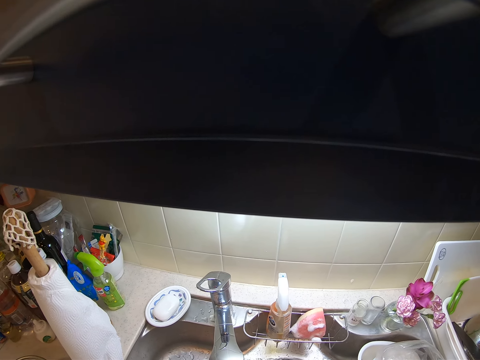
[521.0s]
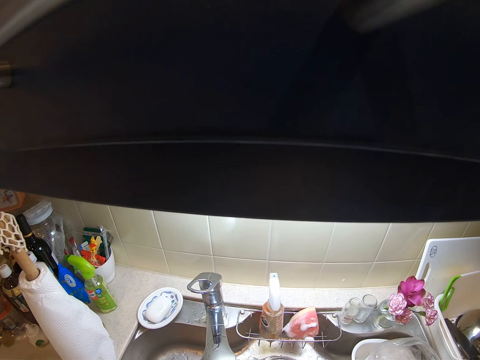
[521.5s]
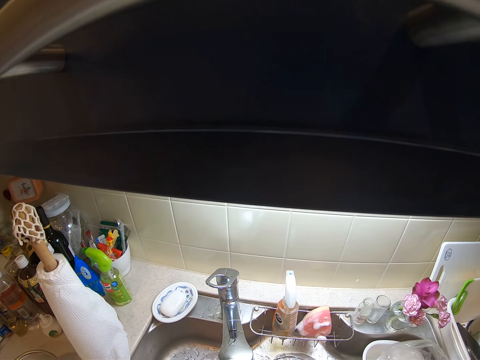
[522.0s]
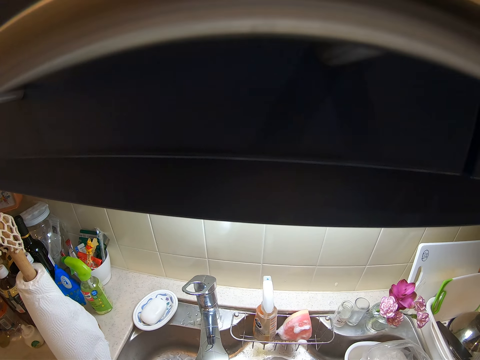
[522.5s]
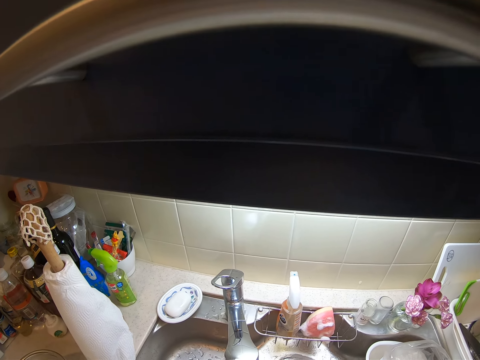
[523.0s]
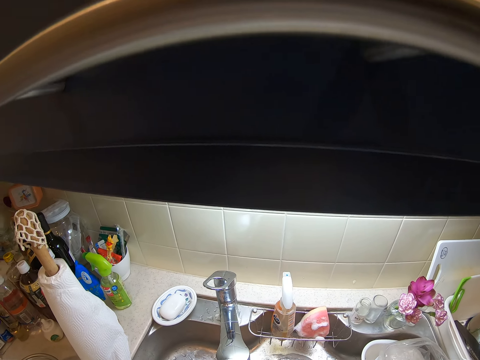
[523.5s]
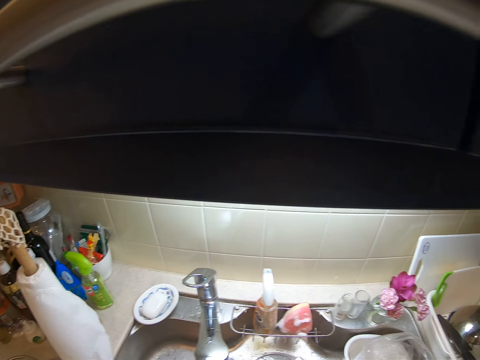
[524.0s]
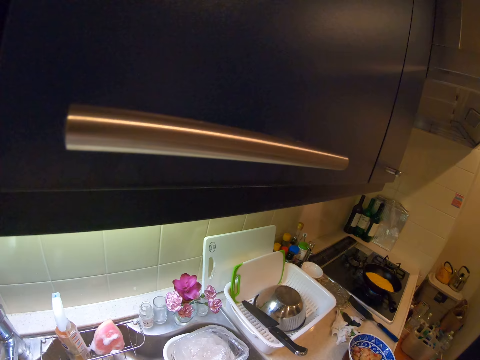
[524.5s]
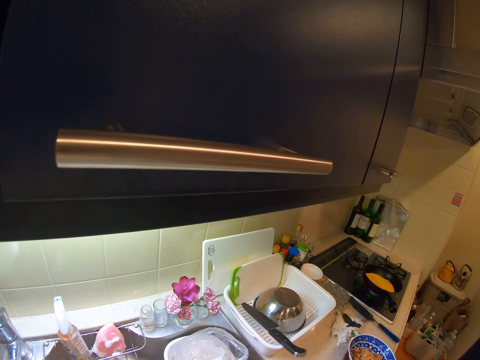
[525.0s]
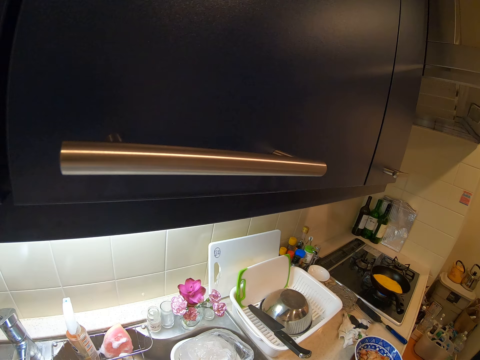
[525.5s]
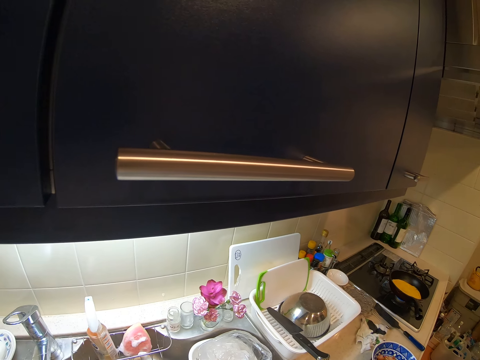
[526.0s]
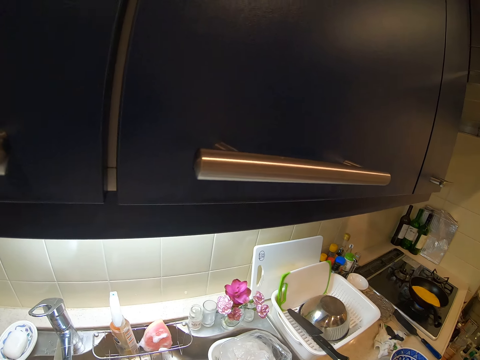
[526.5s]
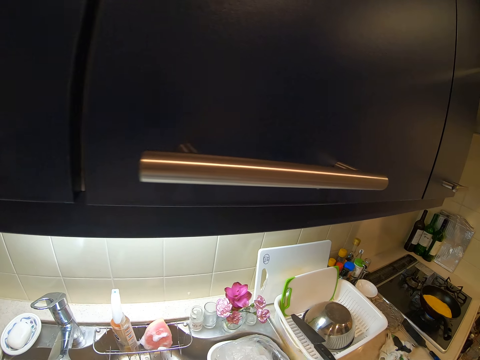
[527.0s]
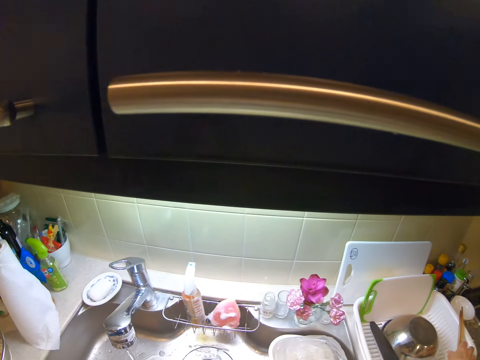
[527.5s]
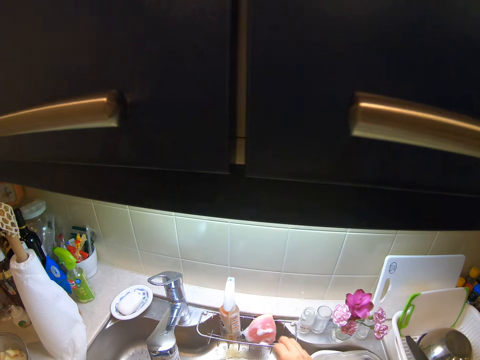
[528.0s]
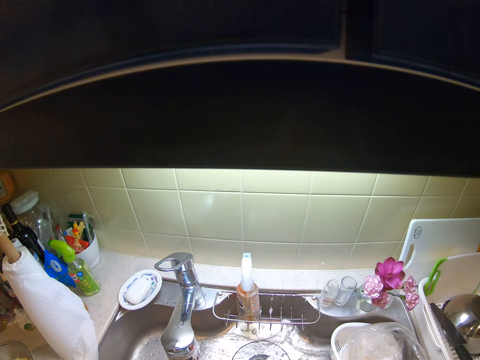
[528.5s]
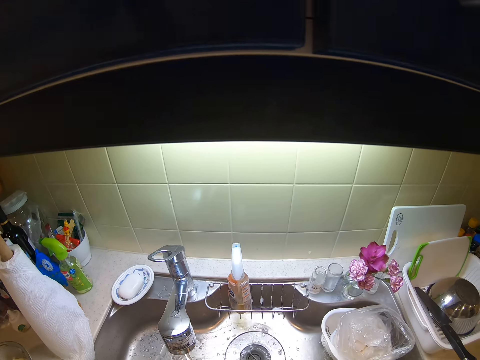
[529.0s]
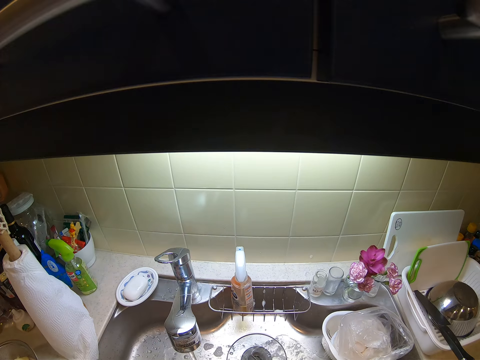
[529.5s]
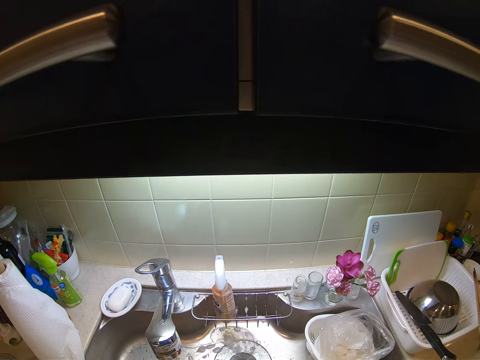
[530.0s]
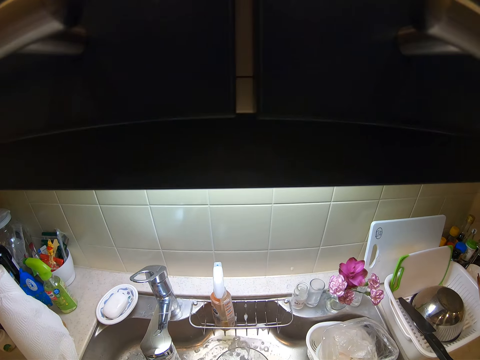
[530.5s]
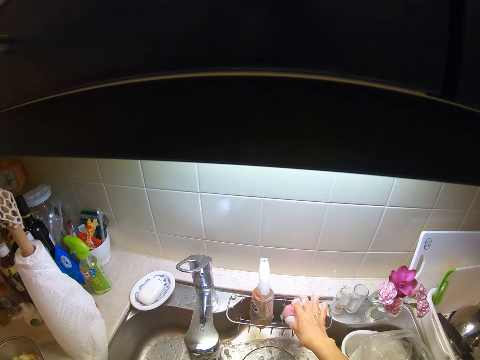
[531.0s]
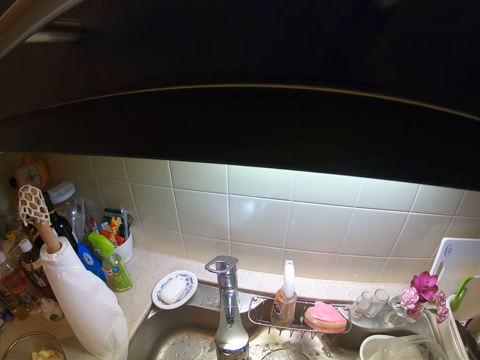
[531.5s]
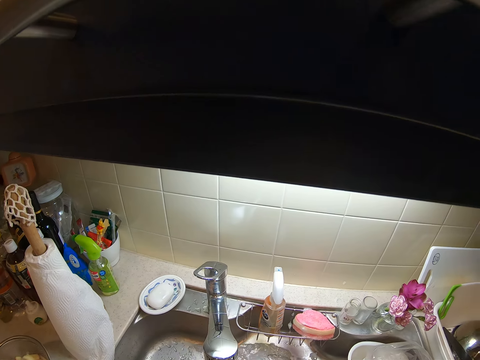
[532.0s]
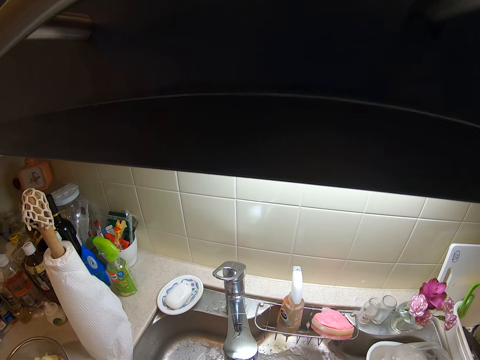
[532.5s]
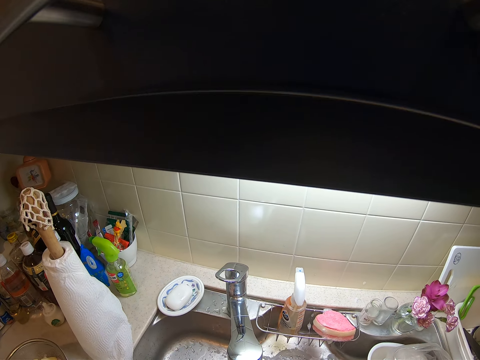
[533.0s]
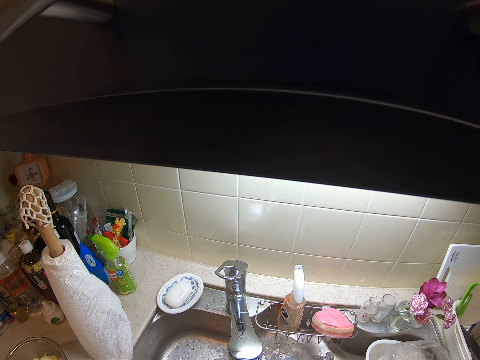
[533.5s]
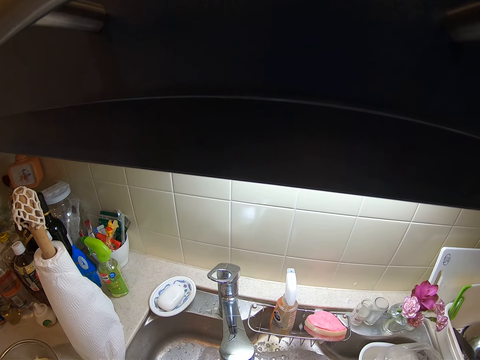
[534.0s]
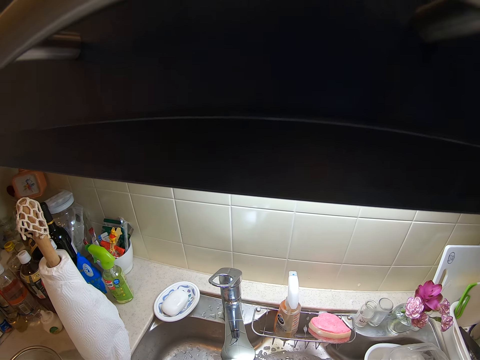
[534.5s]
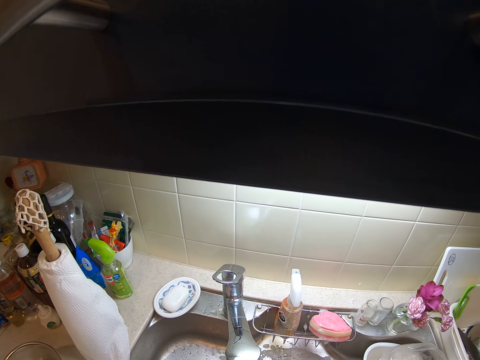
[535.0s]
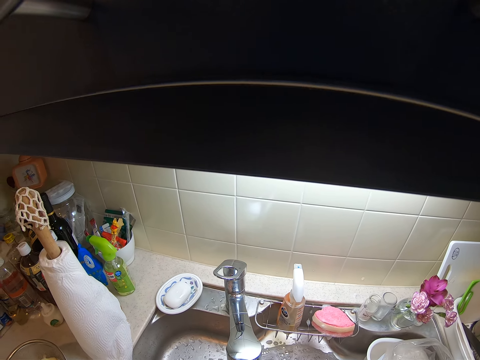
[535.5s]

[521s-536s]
The camera wearer washes the chopsticks and puts the chopsticks on the rack. They pick up the sponge from the drying rack hung on the sink. They scrub the ceramic bowl with the sponge. They drop the sponge on the drying rack hung on the sink. They rinse the ceramic bowl.

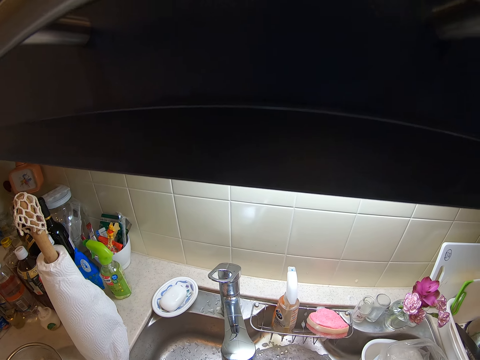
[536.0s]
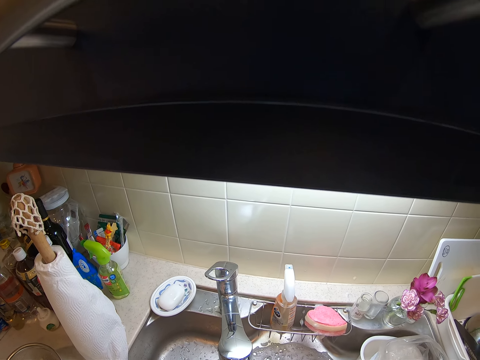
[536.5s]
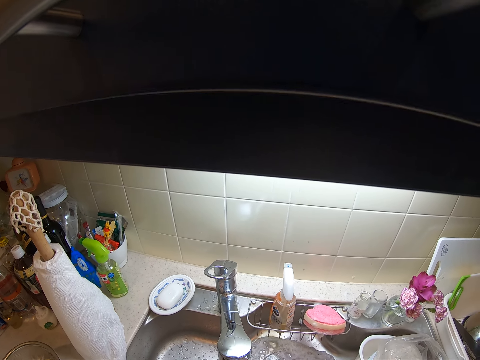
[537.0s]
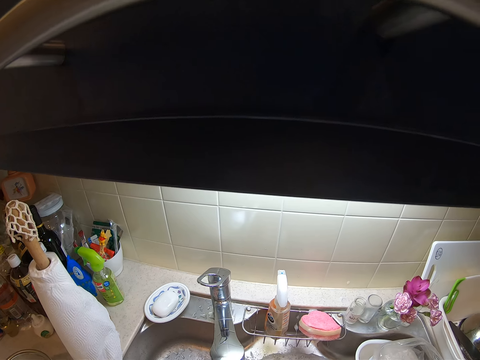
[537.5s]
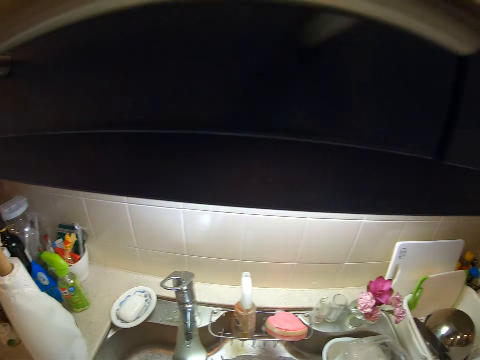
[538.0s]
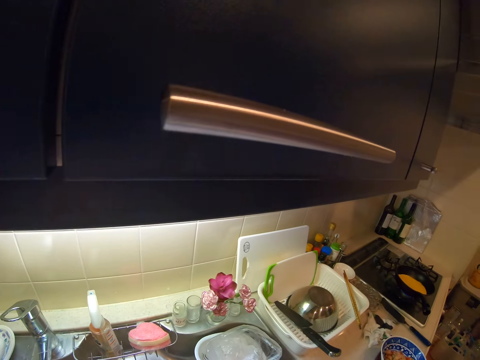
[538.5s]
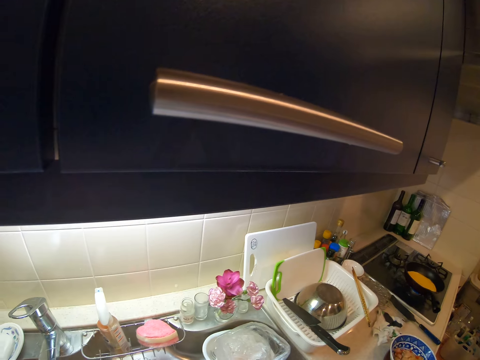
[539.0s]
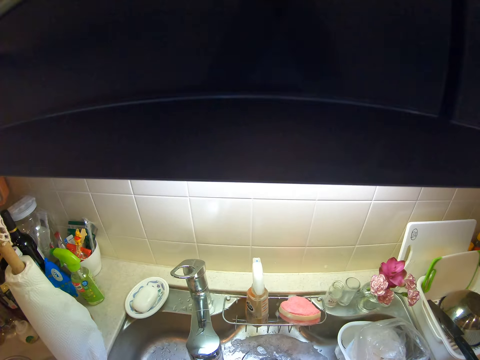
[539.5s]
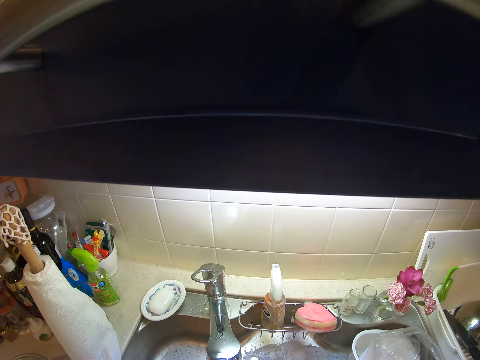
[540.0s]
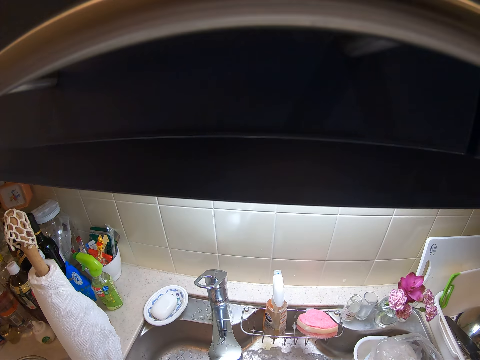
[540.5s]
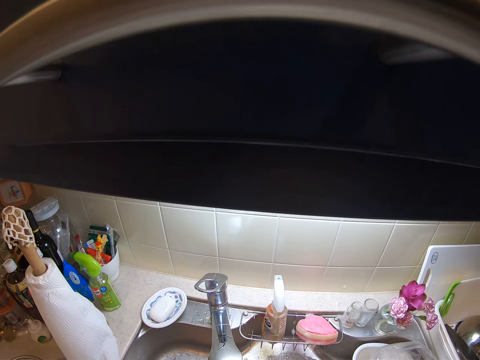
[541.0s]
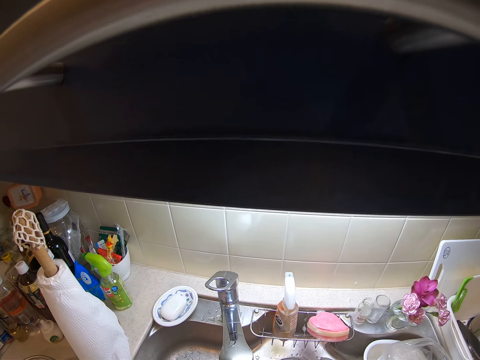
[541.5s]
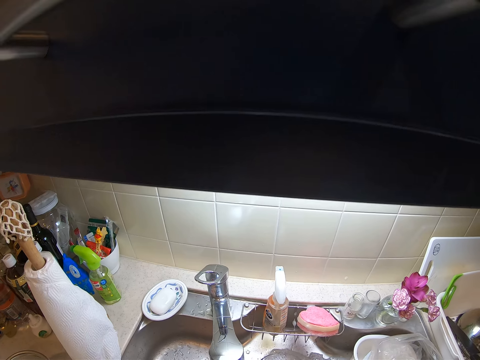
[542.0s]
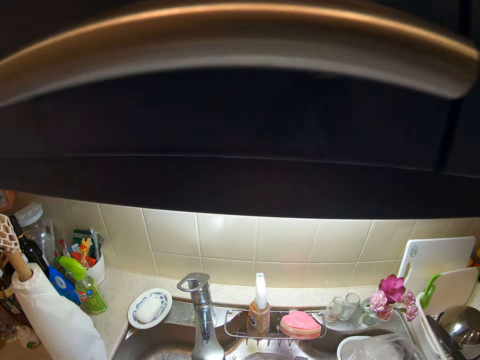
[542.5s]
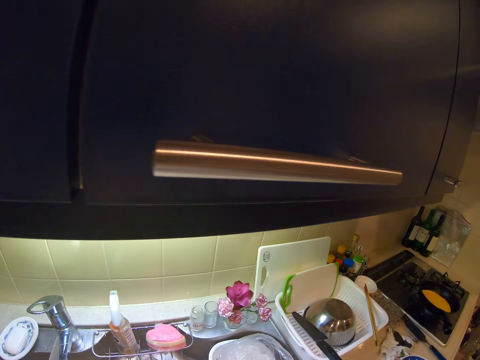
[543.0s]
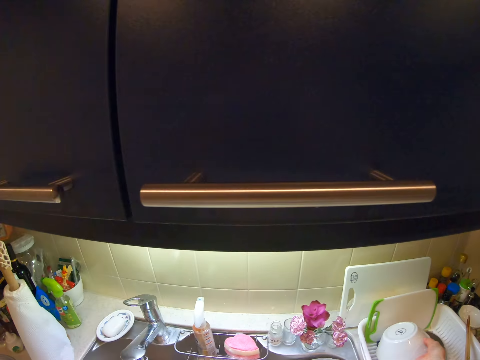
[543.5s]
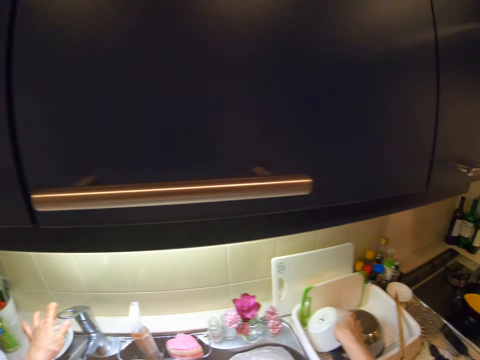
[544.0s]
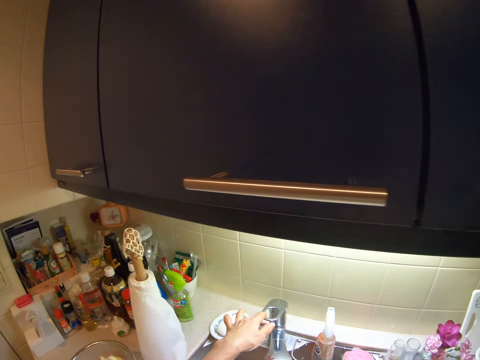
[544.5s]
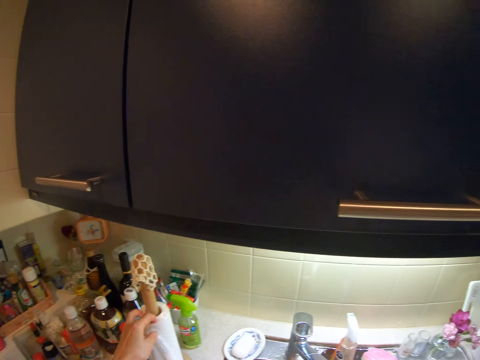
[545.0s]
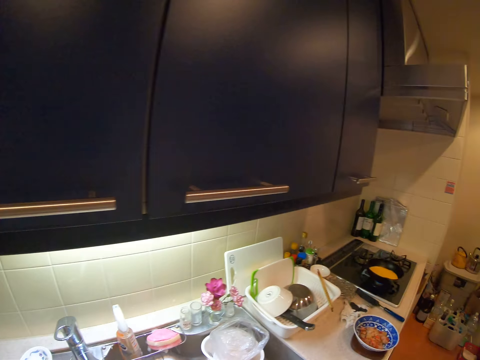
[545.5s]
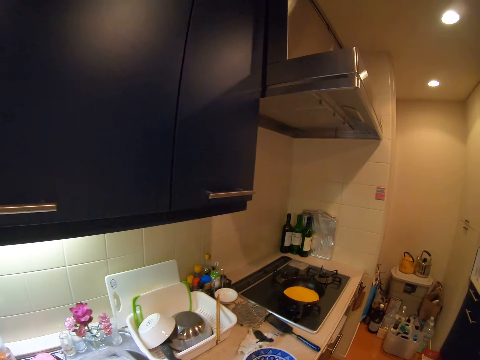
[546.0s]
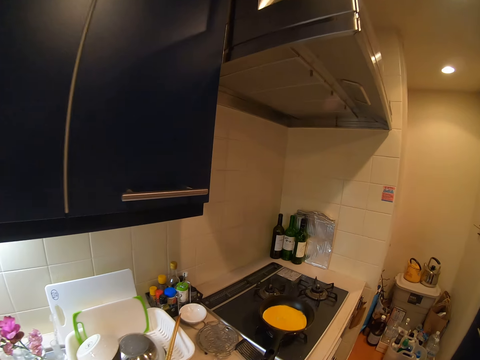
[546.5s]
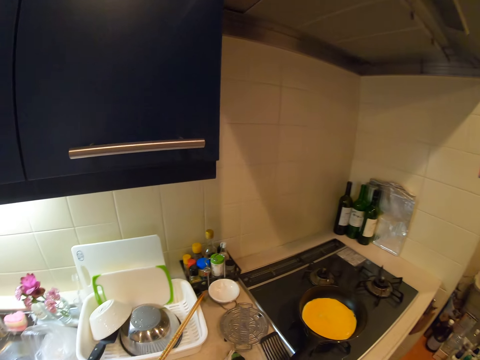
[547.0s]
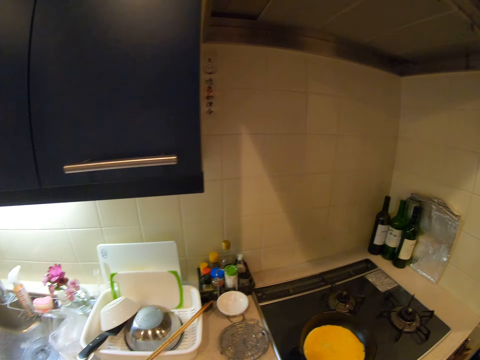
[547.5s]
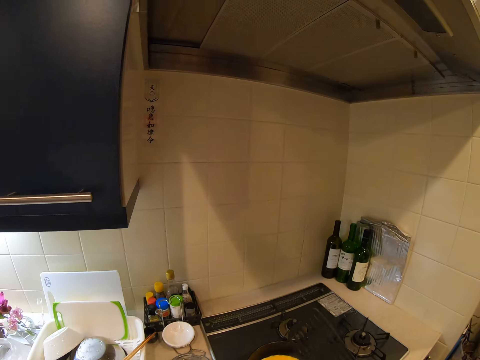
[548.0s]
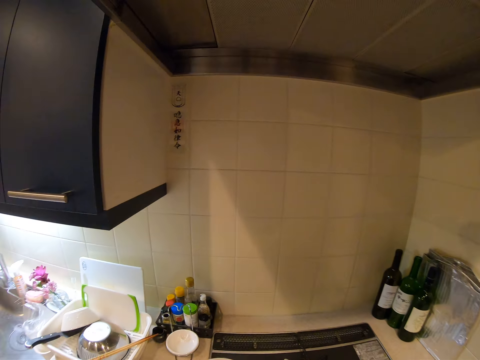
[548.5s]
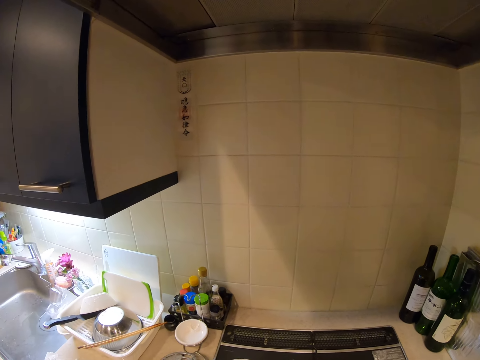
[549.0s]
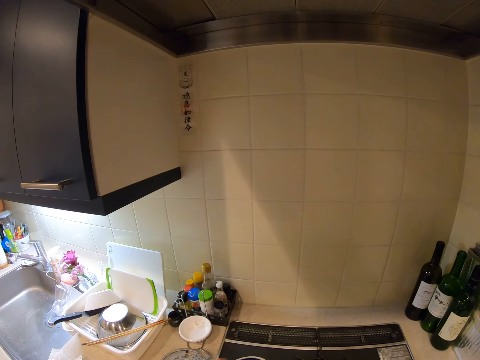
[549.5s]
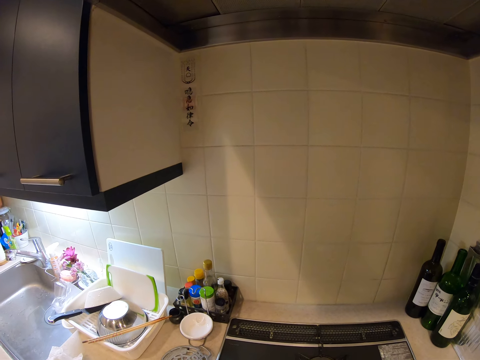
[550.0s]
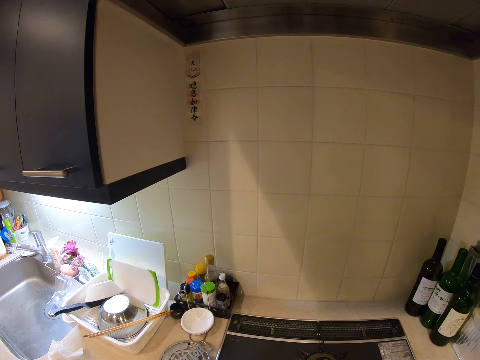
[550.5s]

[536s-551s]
The camera wearer drops the ceramic bowl in the plastic drying rack on the countertop. They close the tap. They take the spoon. They pick up a bowl of hotdog from the countertop.
